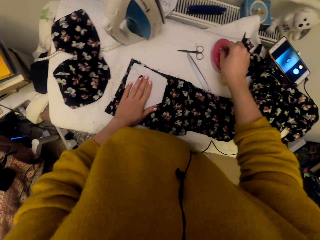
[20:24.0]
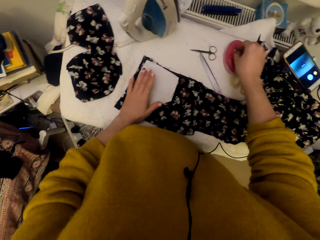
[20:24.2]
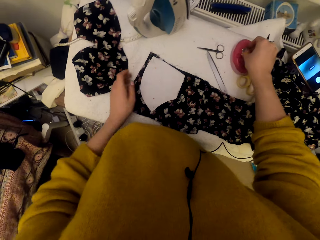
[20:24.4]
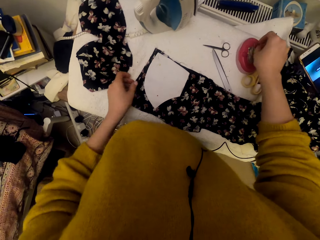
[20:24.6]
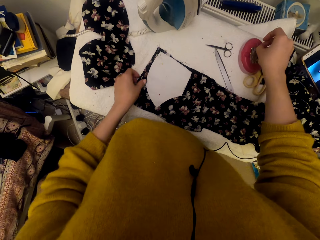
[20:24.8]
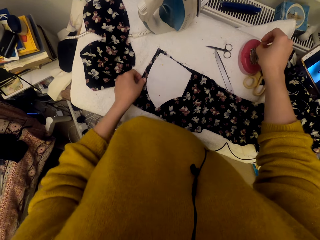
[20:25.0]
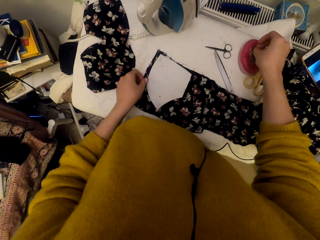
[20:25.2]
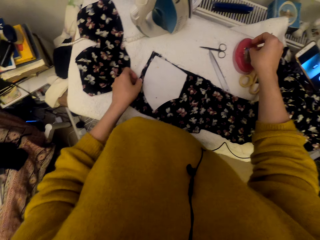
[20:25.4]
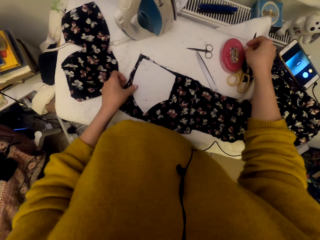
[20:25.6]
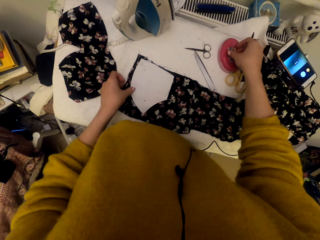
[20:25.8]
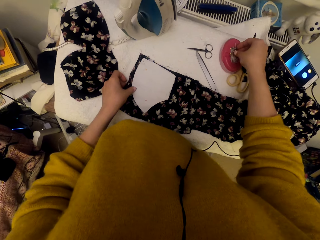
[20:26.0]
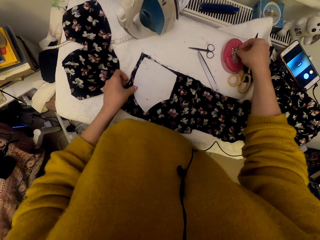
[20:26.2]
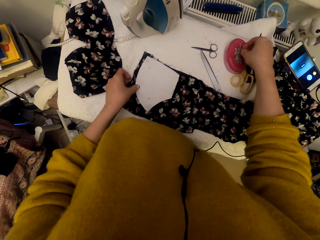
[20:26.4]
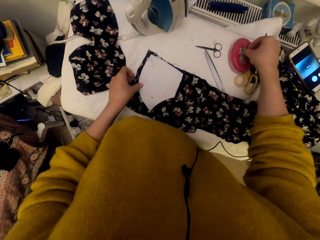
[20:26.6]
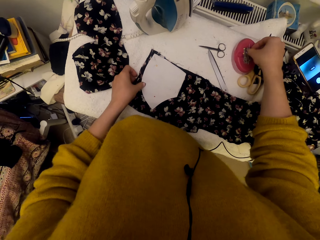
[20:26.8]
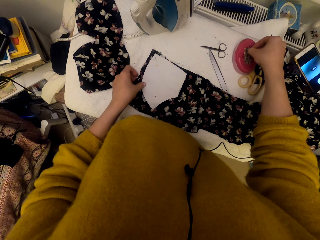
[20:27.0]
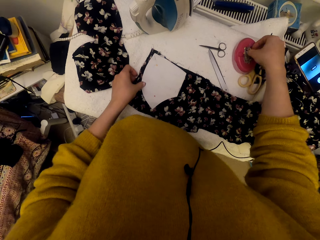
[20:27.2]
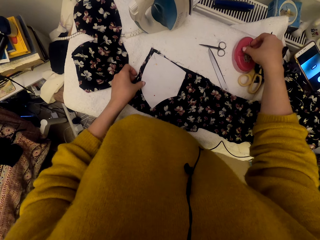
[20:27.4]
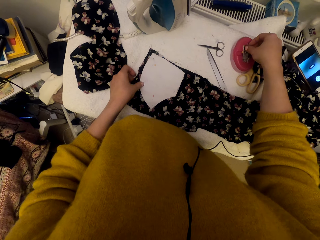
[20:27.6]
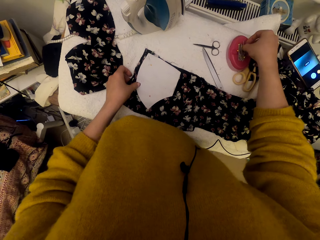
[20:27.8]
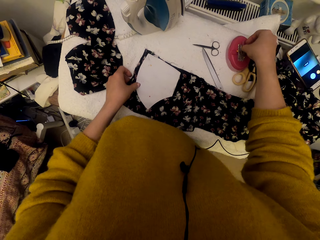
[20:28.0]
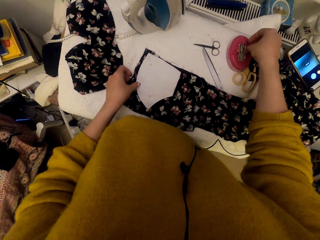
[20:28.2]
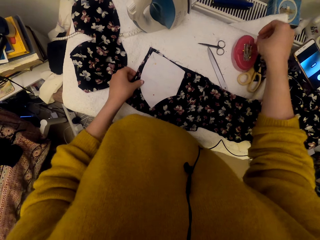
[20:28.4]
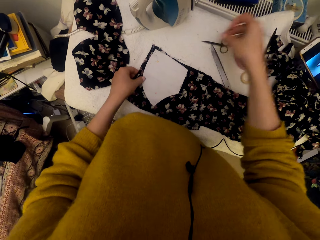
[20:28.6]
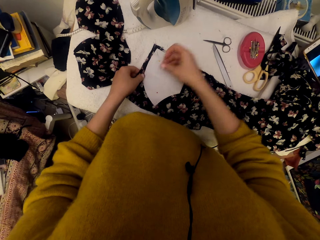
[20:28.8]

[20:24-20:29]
The camera wearer selects a pin in the magnetic pin holder. They pick the pin.

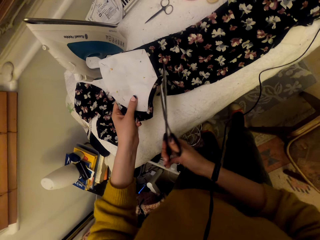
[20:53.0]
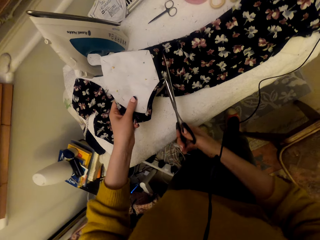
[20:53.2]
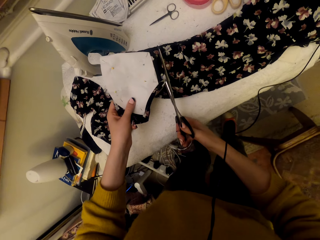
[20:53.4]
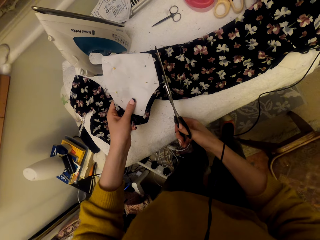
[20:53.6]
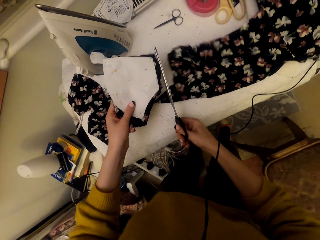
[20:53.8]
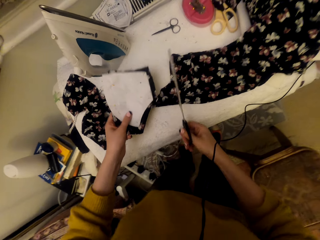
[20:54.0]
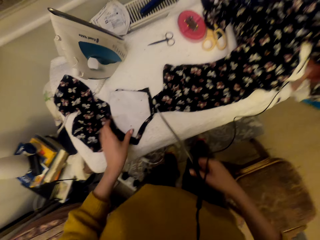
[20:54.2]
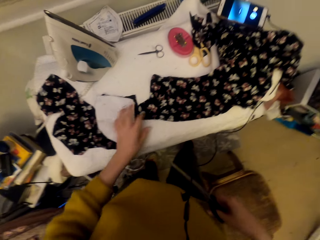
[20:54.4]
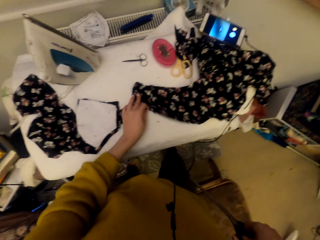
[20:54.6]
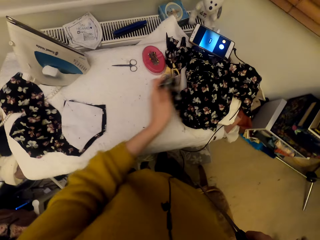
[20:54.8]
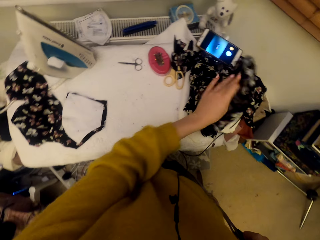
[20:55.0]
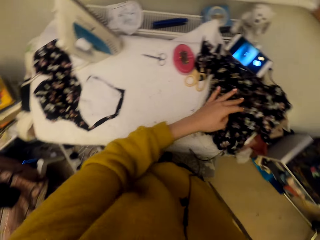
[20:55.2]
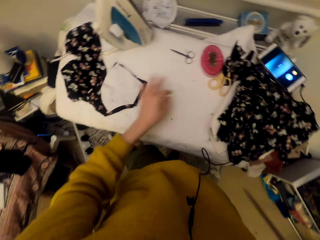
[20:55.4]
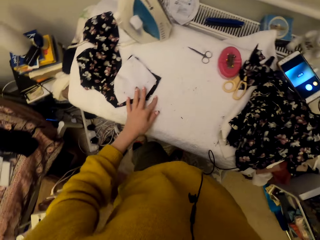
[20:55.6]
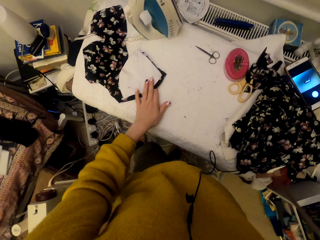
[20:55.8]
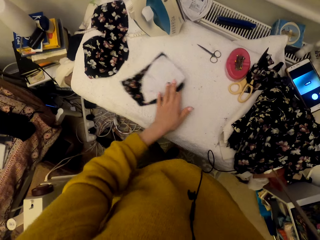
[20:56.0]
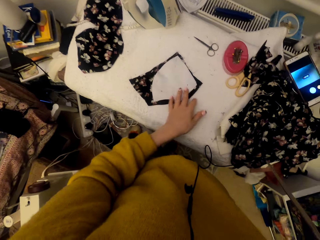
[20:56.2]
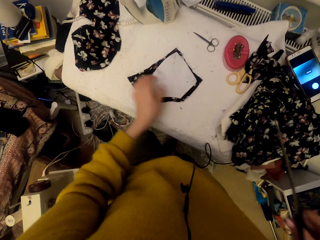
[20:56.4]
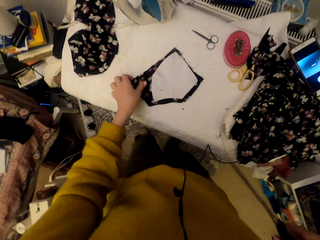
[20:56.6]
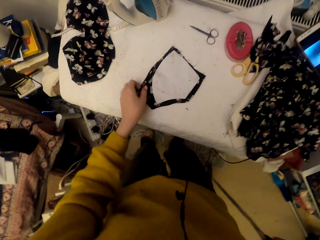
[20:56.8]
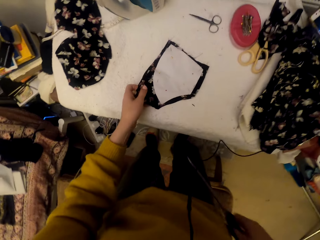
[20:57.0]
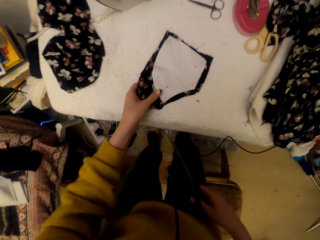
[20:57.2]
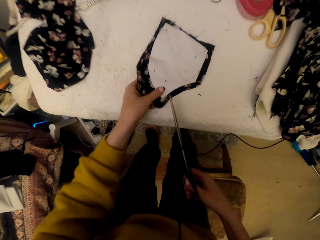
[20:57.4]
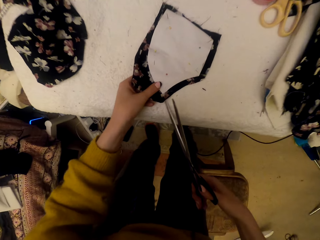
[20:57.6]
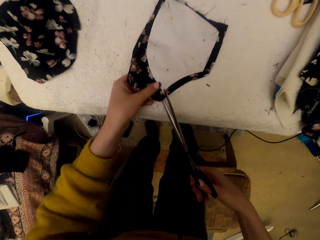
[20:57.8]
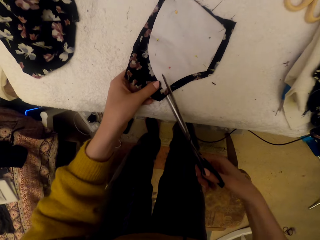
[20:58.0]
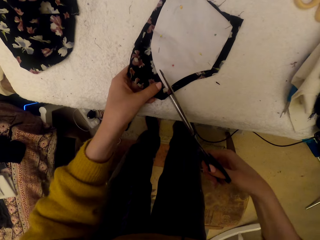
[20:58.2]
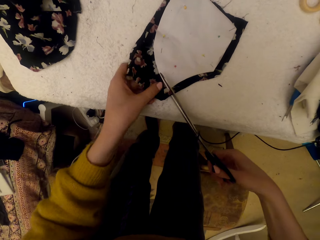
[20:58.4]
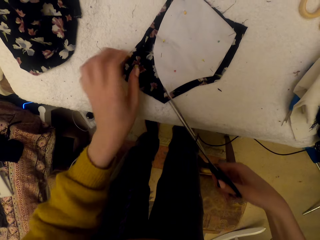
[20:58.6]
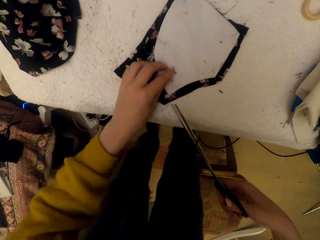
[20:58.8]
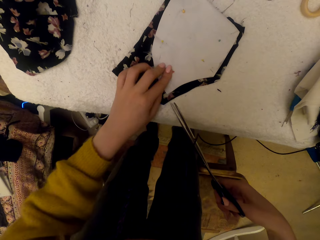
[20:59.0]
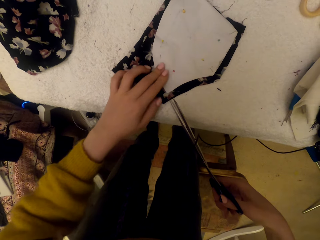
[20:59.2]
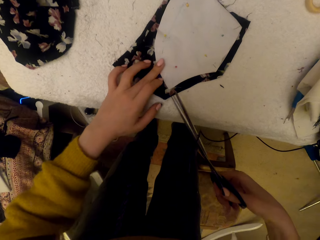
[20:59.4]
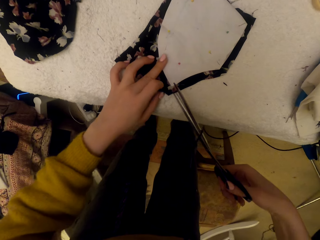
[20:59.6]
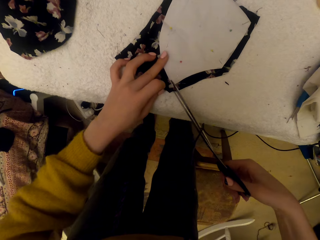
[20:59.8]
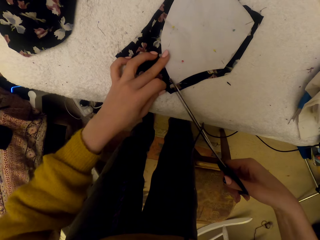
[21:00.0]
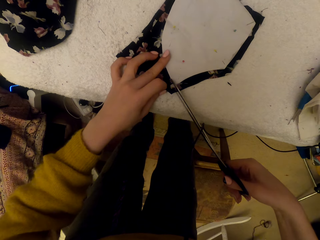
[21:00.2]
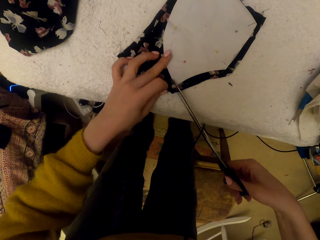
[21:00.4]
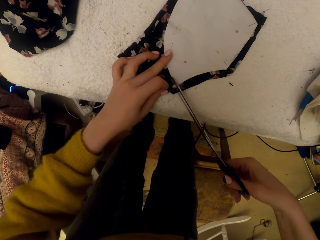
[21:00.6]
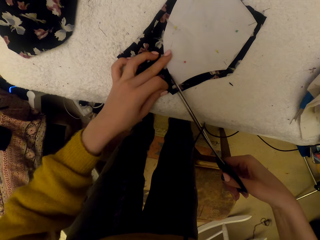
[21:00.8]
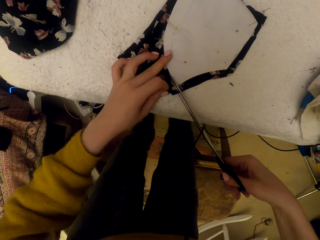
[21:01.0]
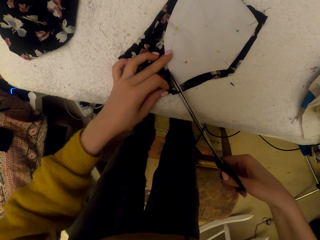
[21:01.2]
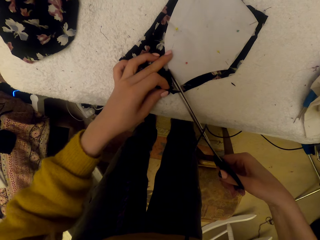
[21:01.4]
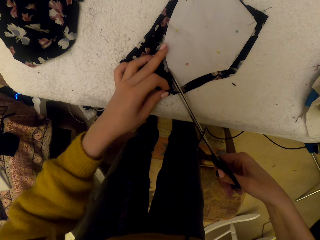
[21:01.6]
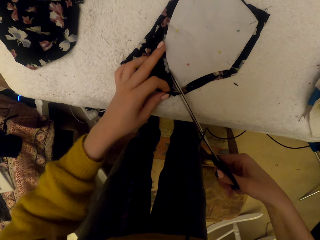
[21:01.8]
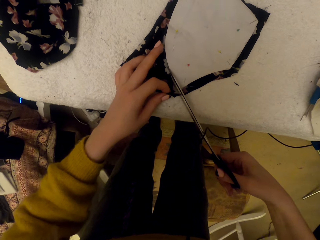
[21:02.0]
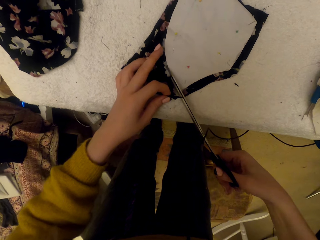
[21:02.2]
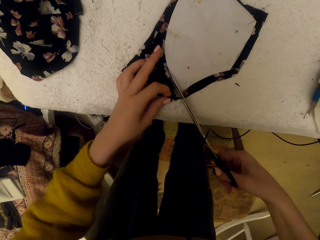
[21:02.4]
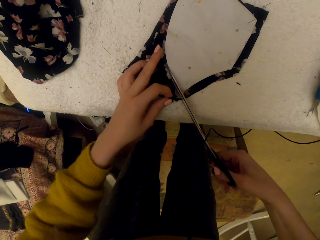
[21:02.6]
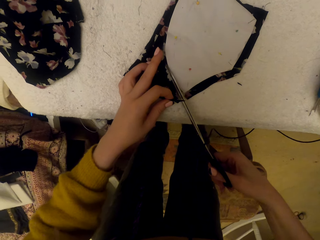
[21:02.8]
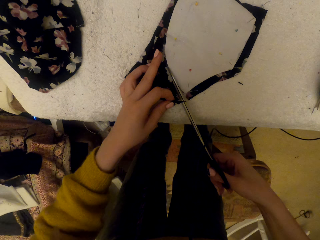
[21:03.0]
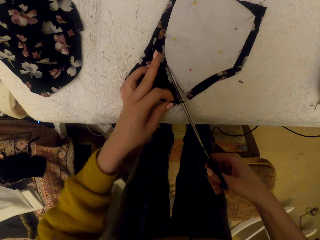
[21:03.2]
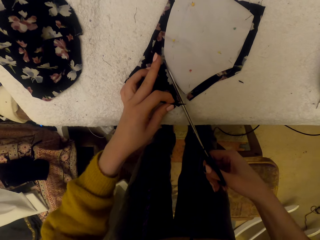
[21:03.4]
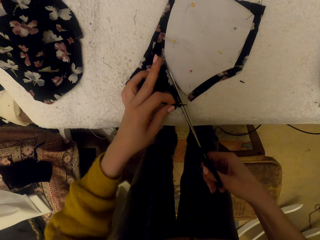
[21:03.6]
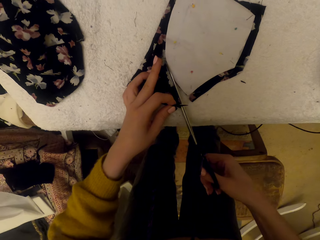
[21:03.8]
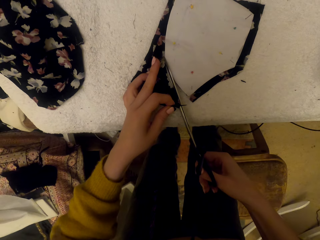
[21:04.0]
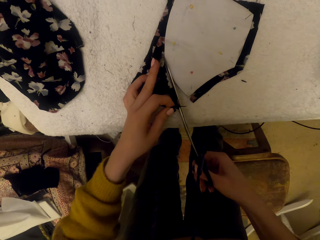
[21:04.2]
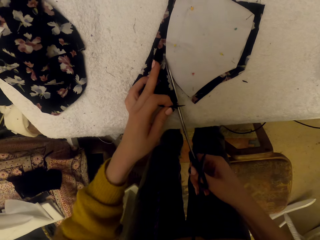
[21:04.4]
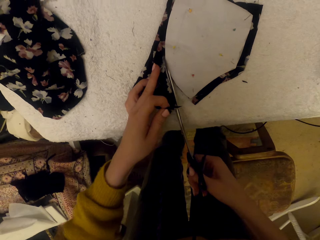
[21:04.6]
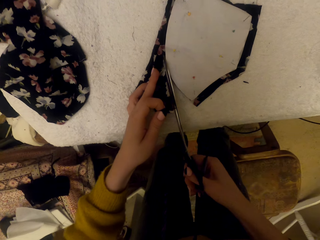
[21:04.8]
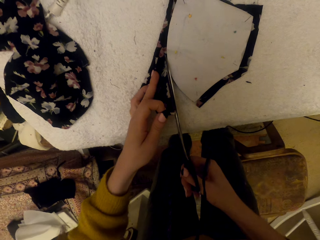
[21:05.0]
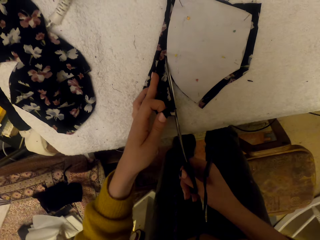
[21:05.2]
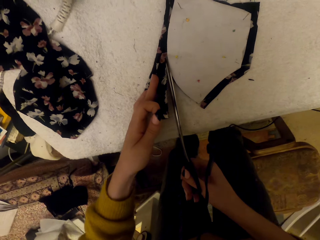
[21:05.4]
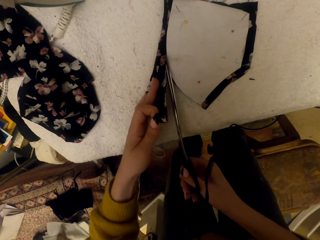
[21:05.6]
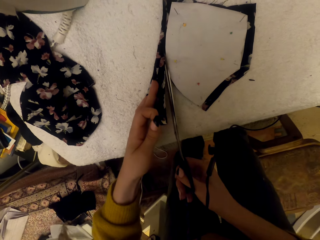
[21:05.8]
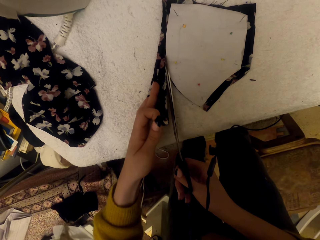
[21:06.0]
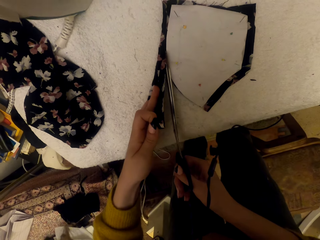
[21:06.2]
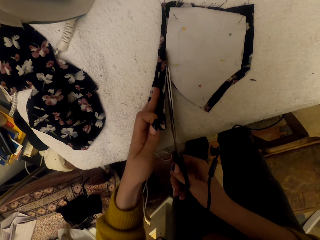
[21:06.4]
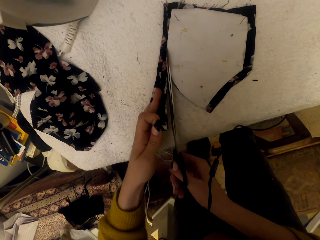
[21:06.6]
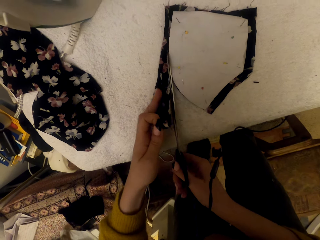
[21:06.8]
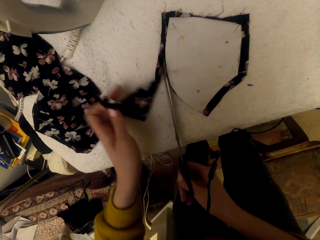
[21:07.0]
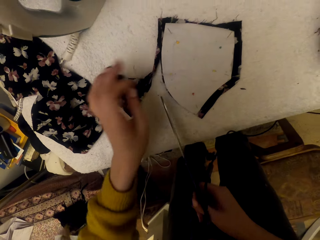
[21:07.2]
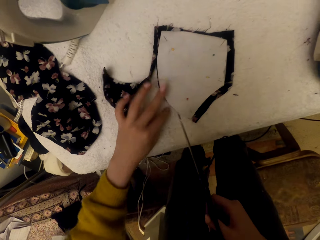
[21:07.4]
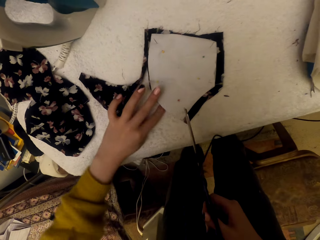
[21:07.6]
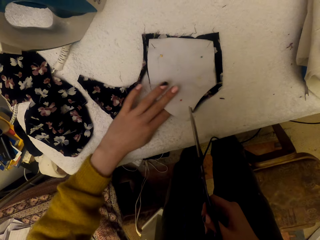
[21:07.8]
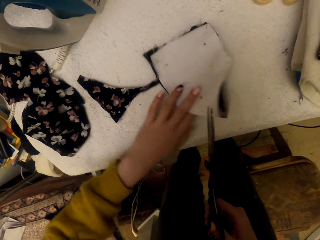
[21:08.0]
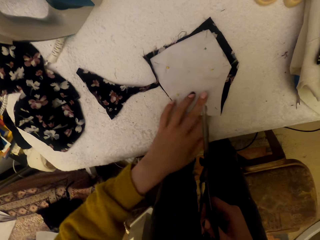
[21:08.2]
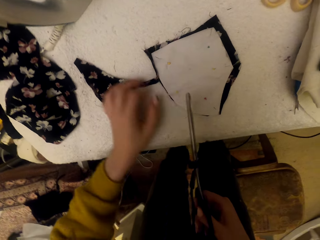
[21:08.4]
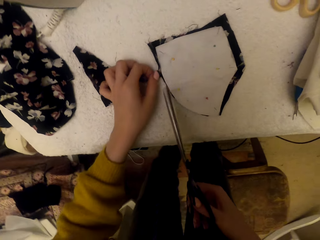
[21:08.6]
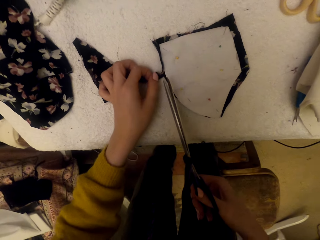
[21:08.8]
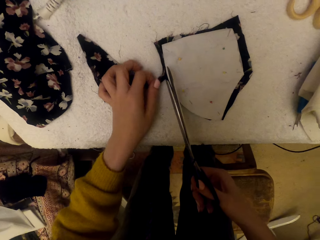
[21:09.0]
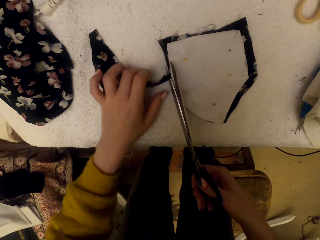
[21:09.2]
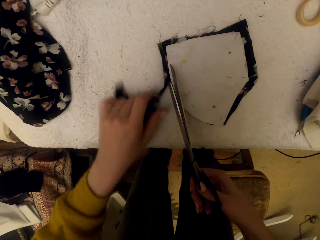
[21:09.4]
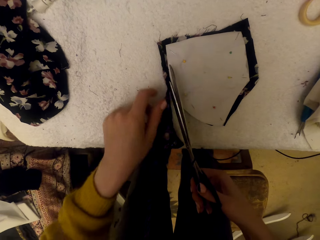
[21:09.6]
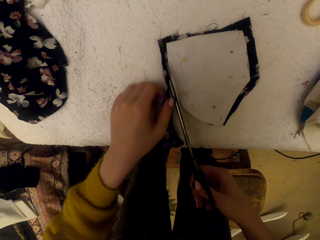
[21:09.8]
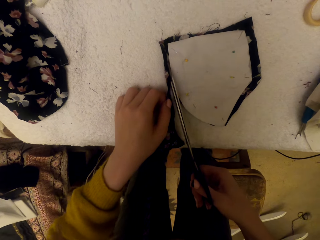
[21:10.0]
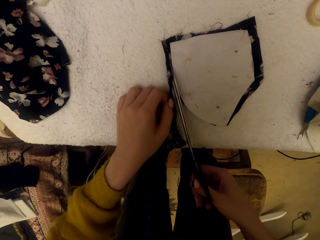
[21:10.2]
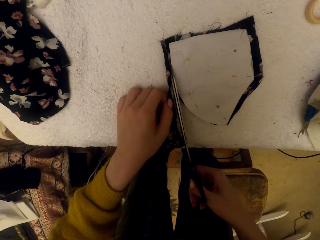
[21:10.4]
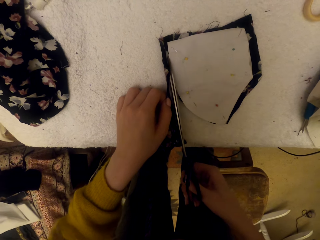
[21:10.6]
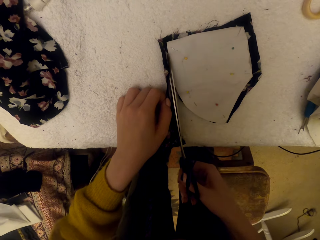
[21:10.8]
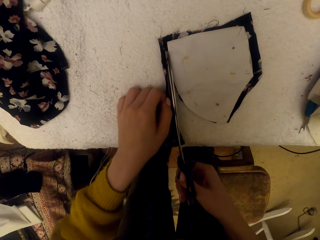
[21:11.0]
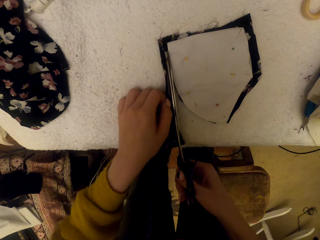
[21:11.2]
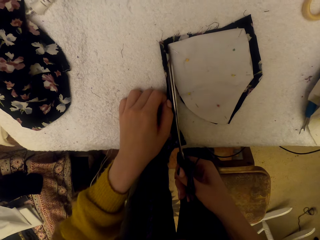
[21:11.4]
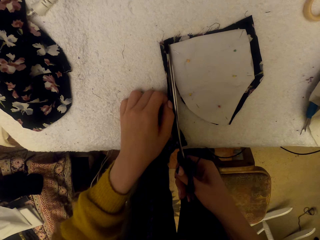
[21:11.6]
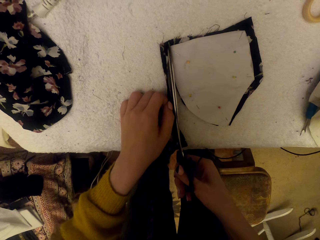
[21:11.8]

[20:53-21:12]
The camera wearer puts down a paper. They adjust the cloth material. They adjust the pinned material piece. They align the scissors. They adjust the graph paper piece. They cut the pinned material piece using the scissors. They adjust the pinned material piece. They cut the pinned material piece using the scissors.
